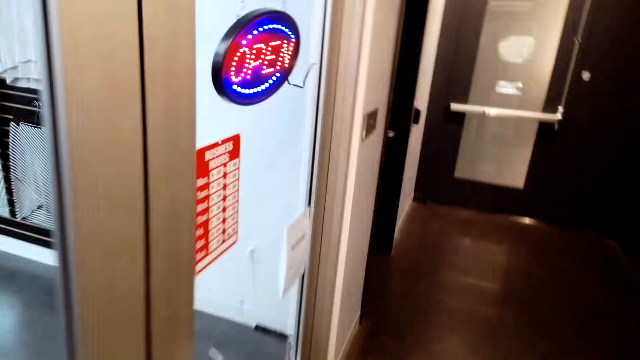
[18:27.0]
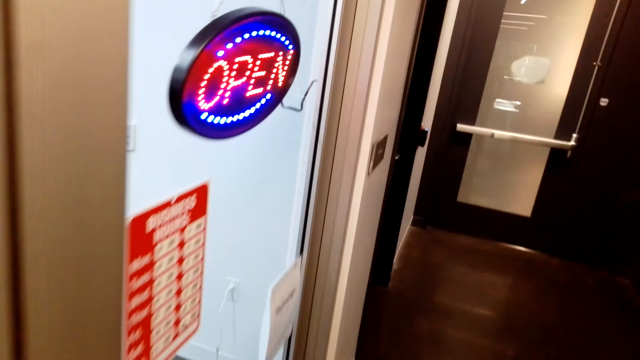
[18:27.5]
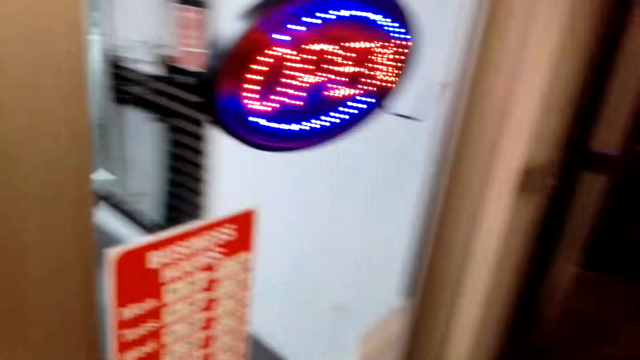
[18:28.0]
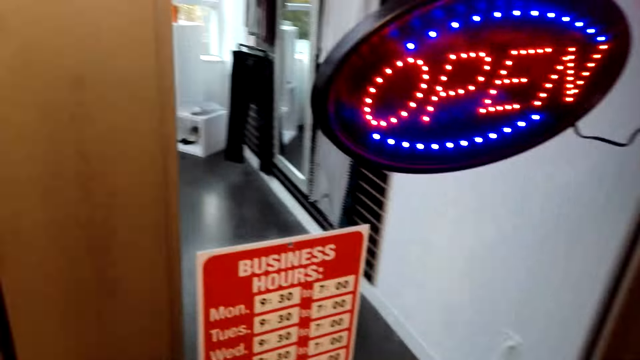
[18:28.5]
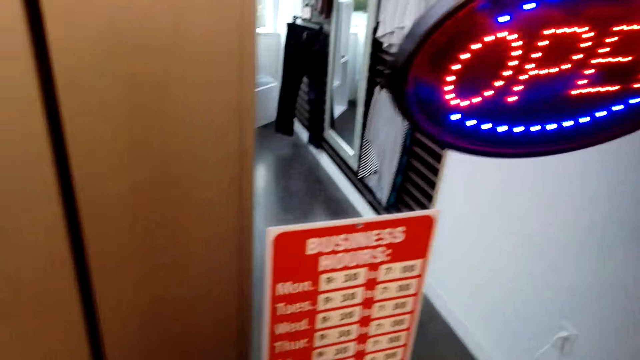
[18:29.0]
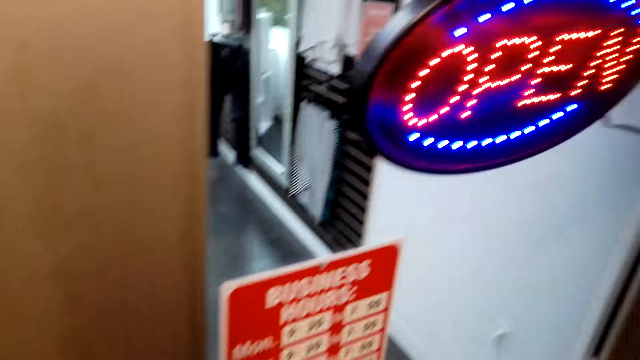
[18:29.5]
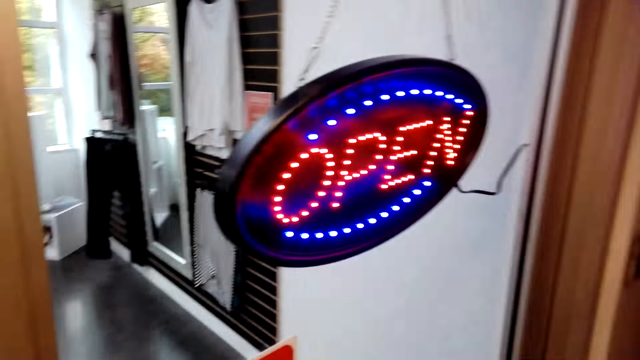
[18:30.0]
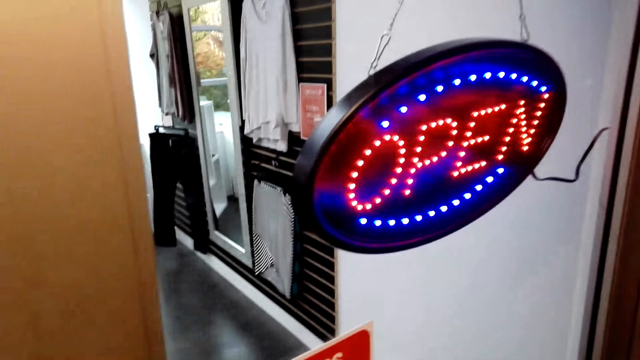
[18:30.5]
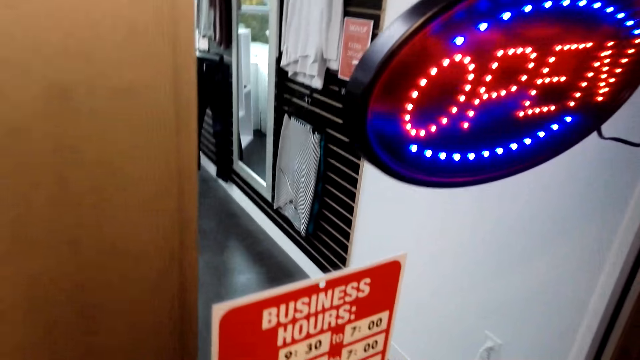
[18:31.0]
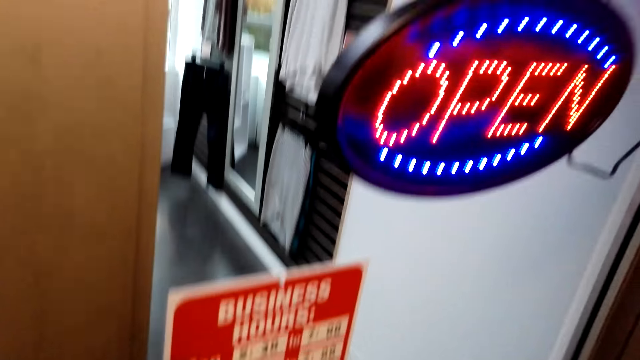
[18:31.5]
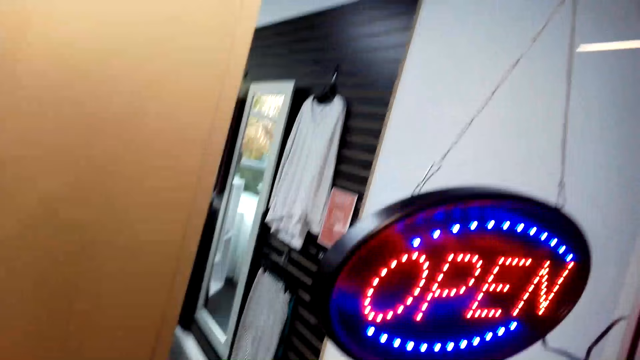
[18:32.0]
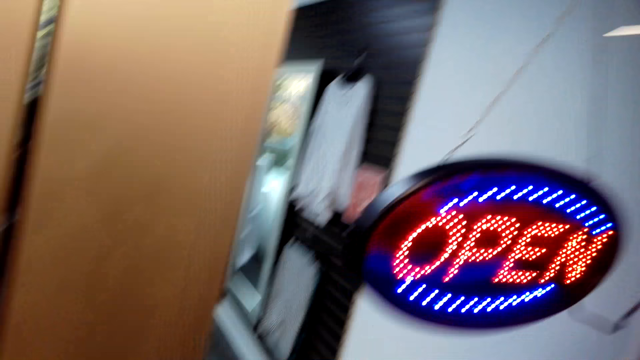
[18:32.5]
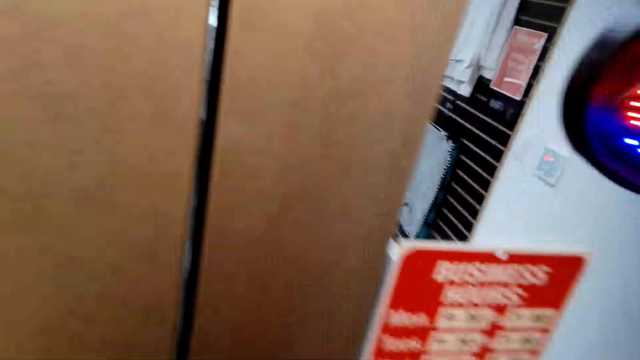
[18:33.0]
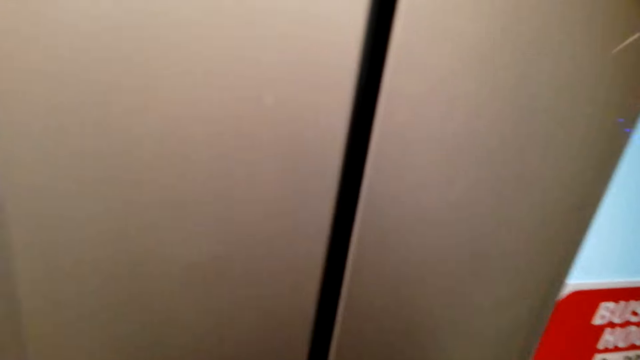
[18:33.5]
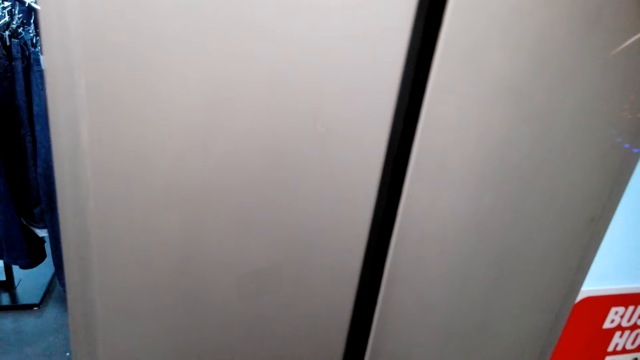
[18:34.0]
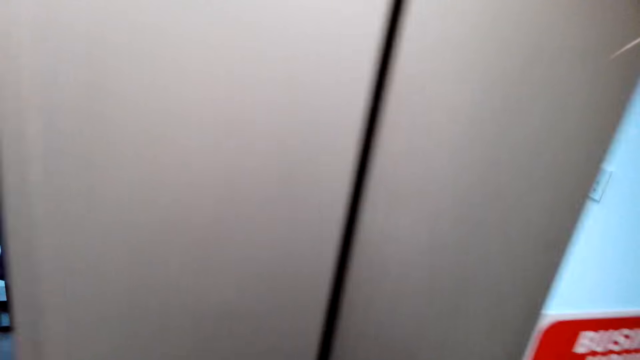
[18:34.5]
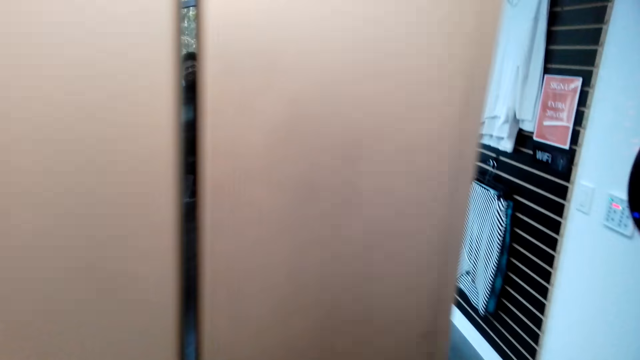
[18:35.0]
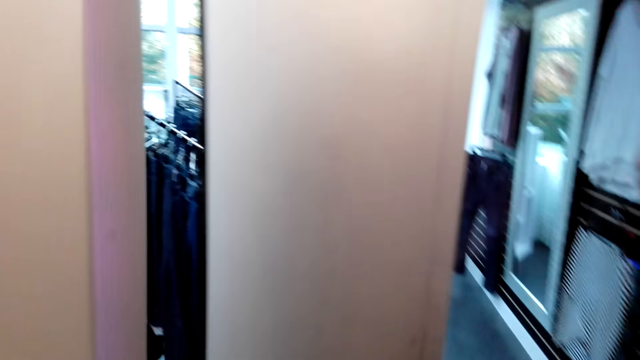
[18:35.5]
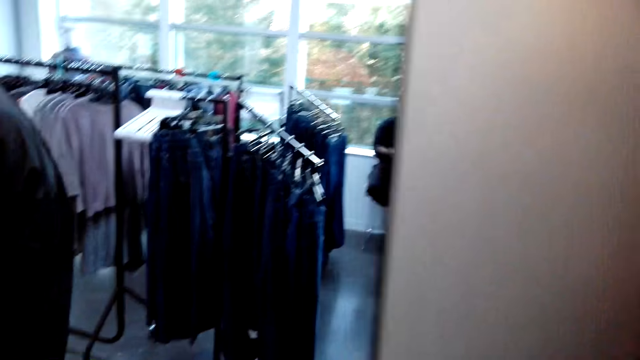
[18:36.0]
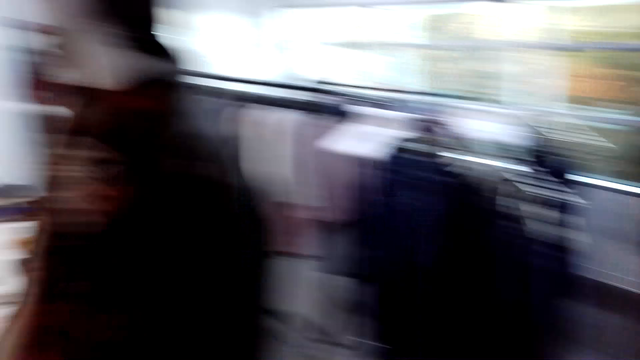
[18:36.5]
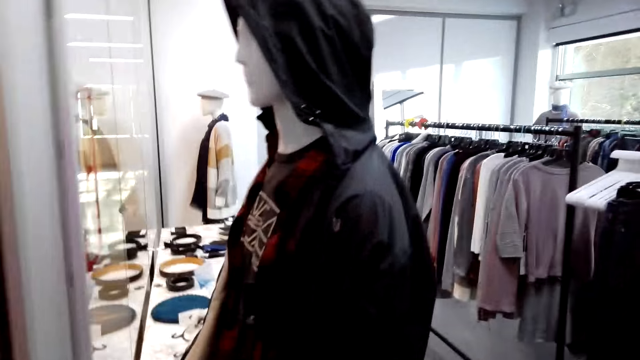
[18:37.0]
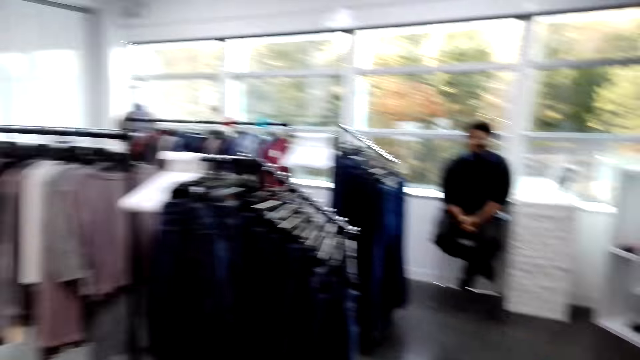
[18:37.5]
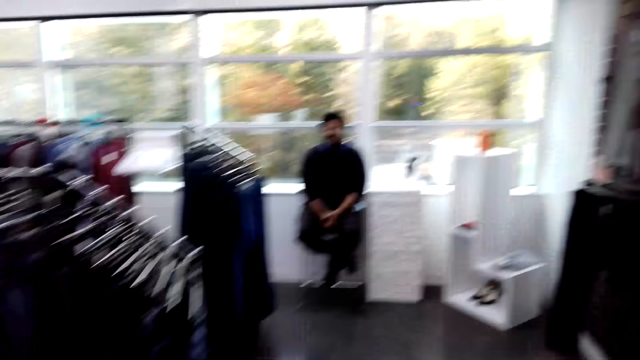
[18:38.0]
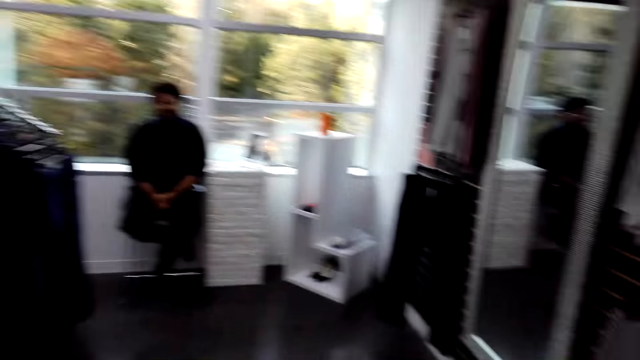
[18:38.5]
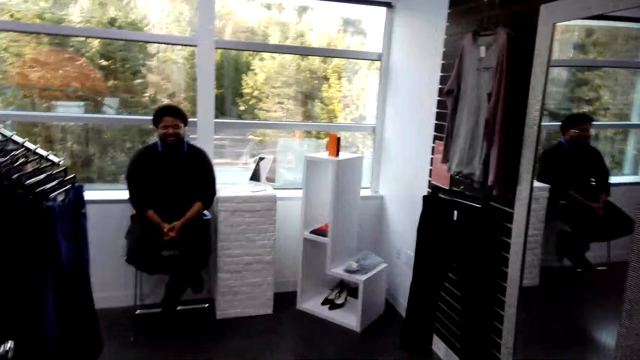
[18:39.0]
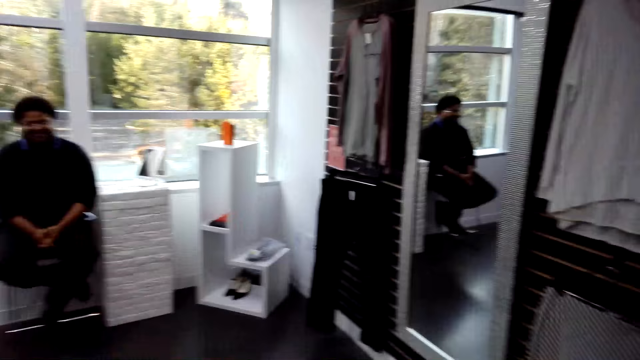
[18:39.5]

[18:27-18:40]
The camera wearer opens a door. They open the door. They enter a store.

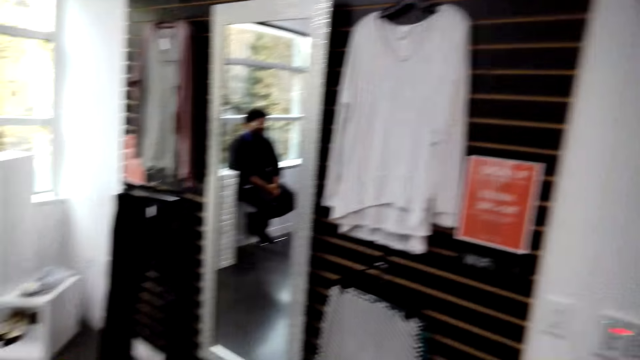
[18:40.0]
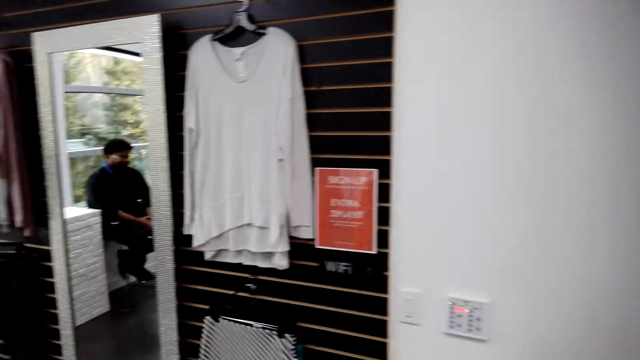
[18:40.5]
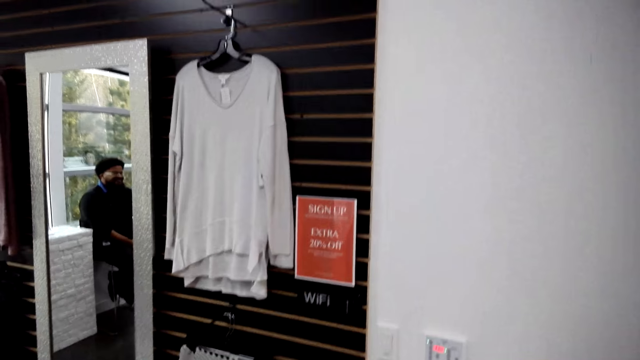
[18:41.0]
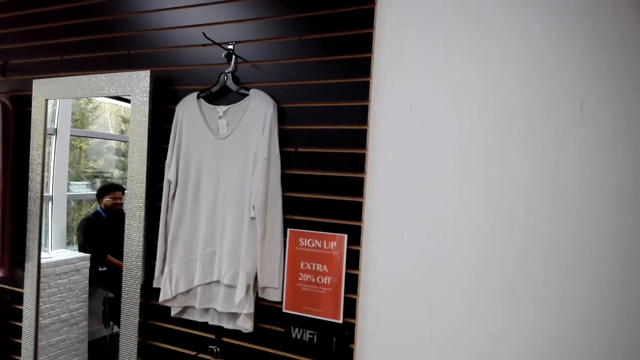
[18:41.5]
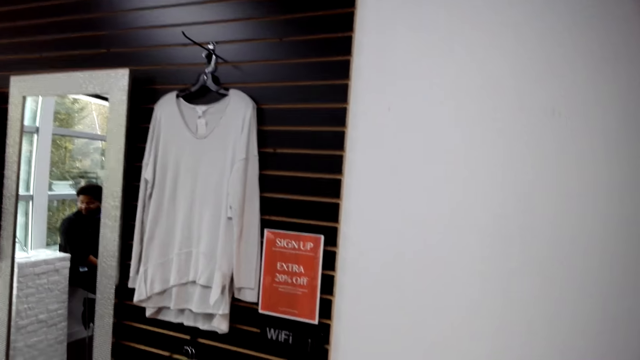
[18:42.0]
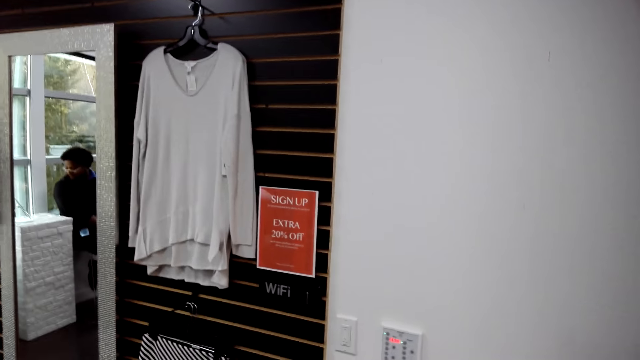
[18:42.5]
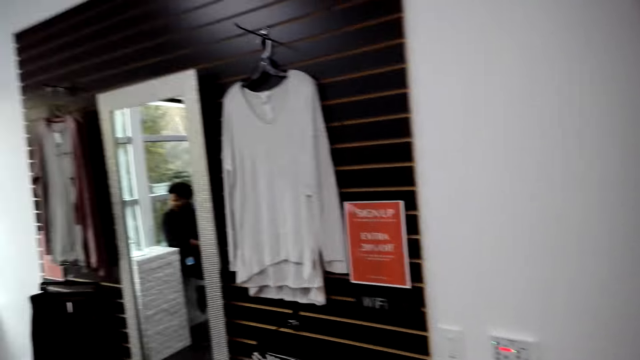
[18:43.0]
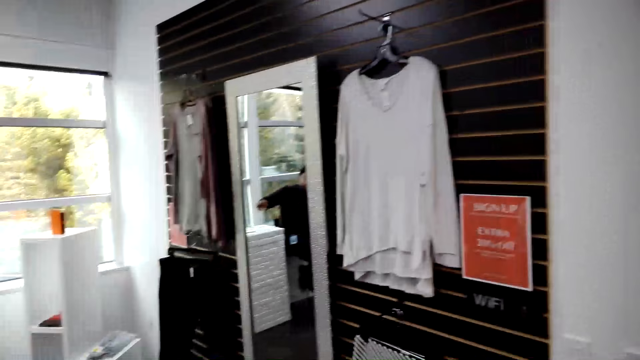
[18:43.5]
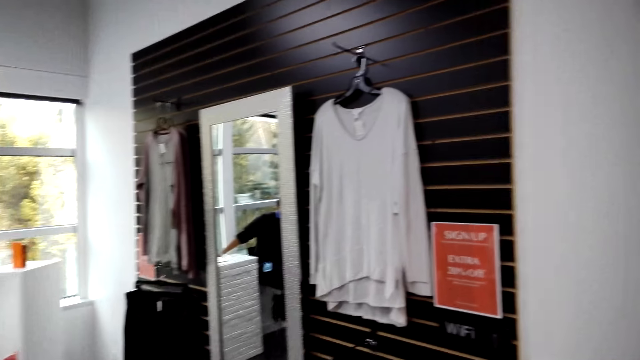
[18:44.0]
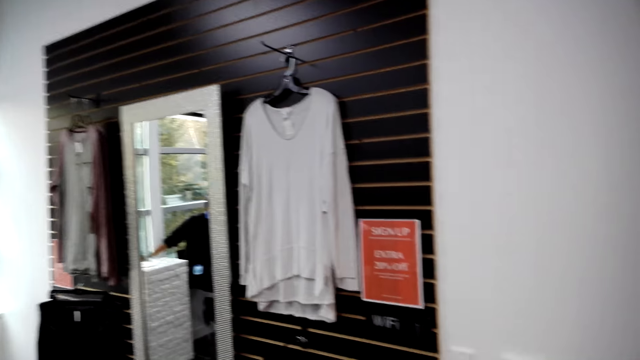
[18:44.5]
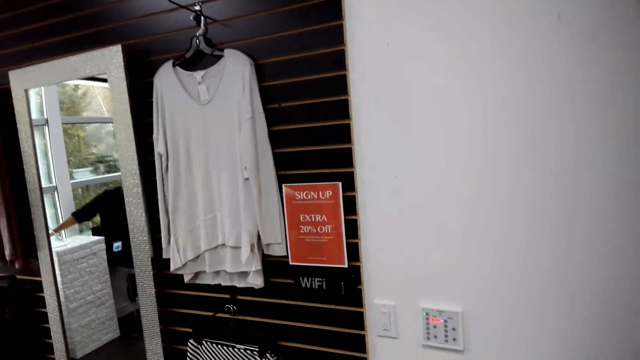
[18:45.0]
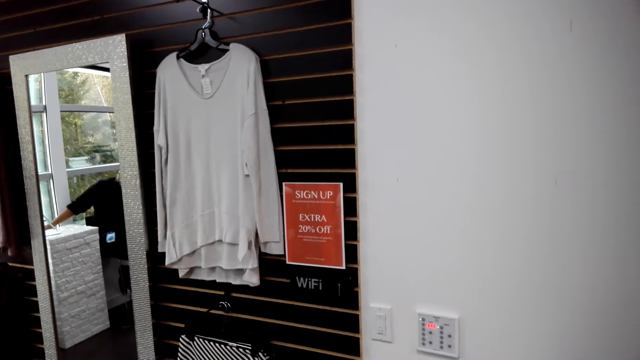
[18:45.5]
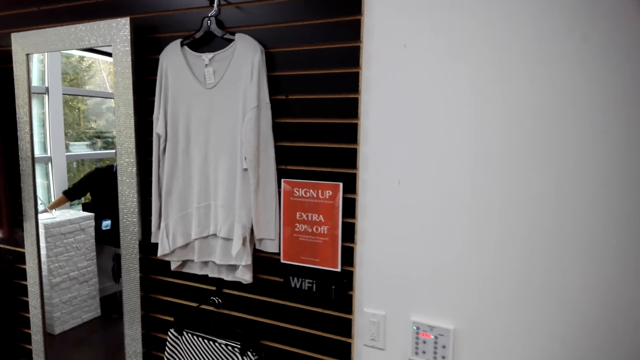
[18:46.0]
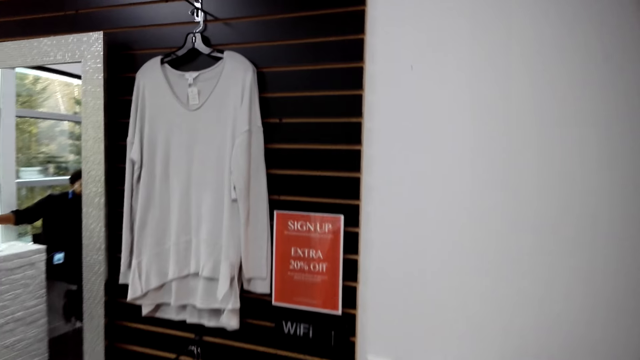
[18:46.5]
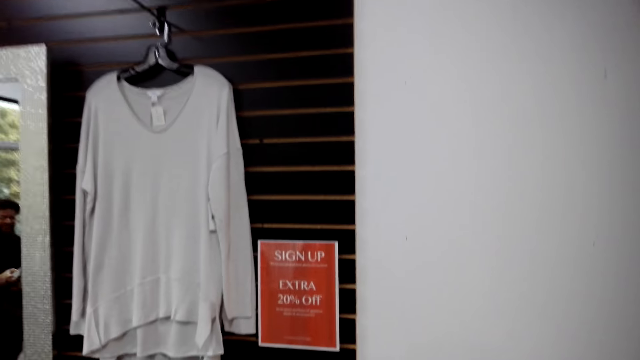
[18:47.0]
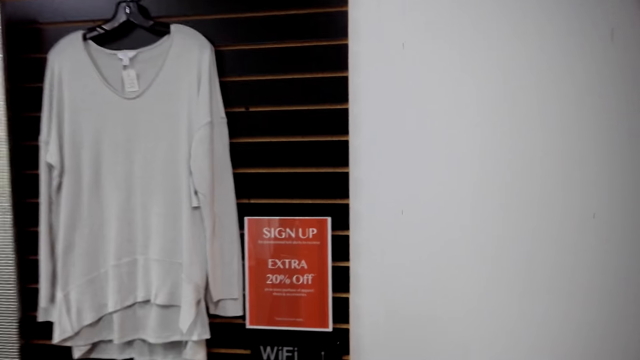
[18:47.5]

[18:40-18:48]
The camera wearer looks around. They walk around.
